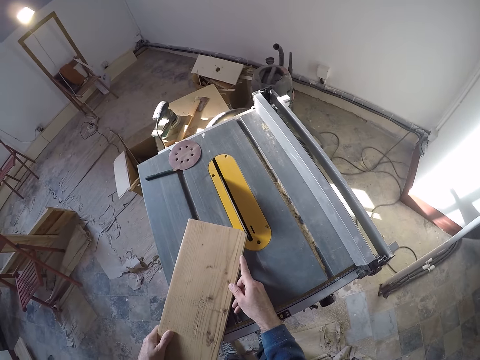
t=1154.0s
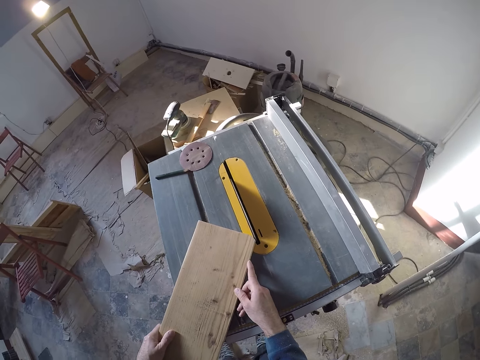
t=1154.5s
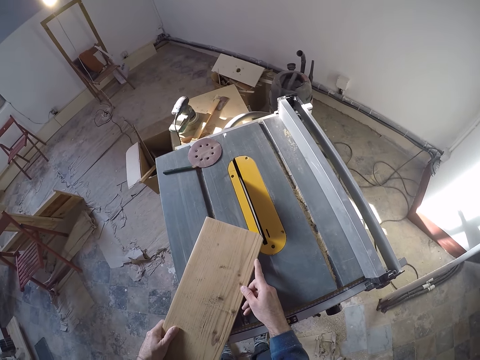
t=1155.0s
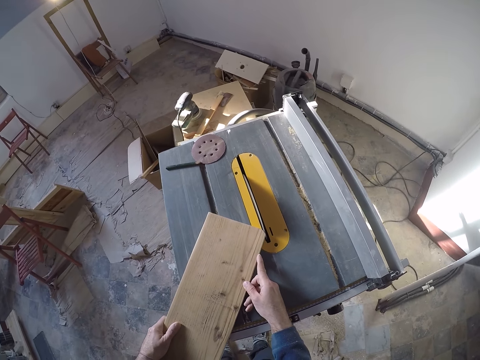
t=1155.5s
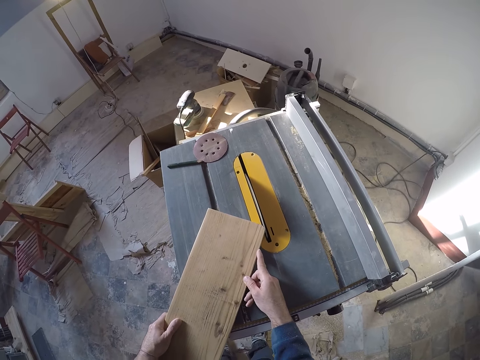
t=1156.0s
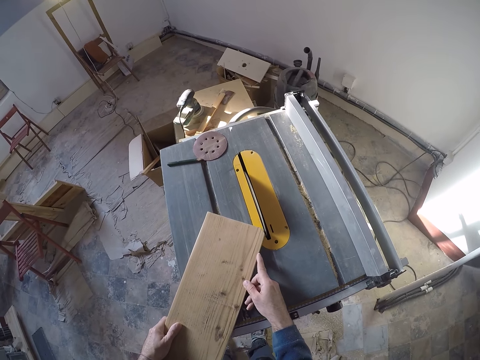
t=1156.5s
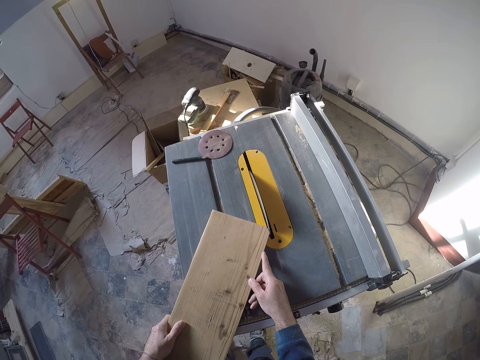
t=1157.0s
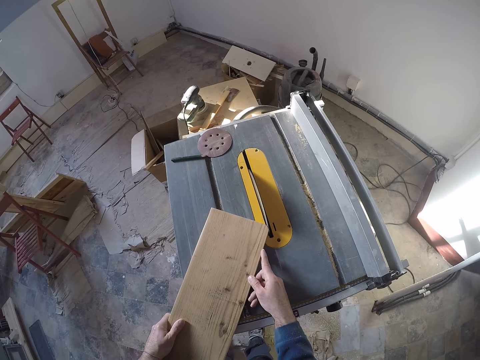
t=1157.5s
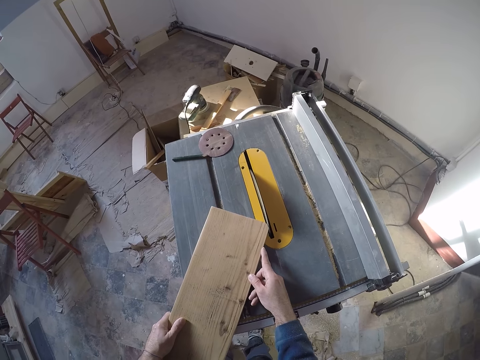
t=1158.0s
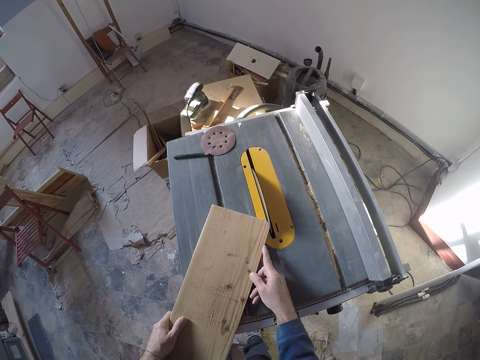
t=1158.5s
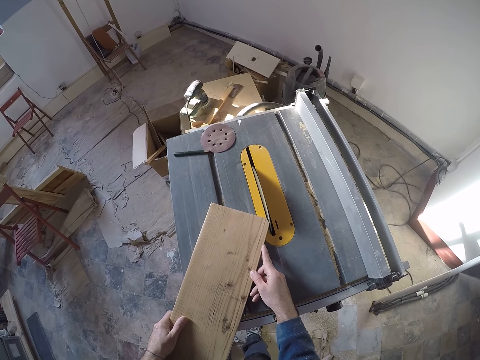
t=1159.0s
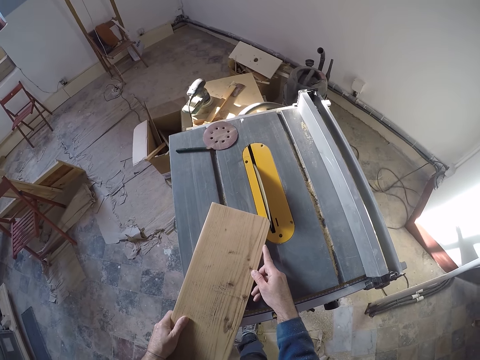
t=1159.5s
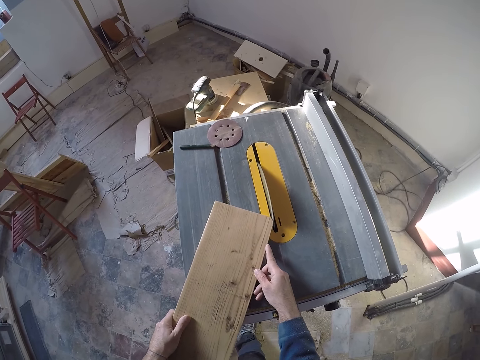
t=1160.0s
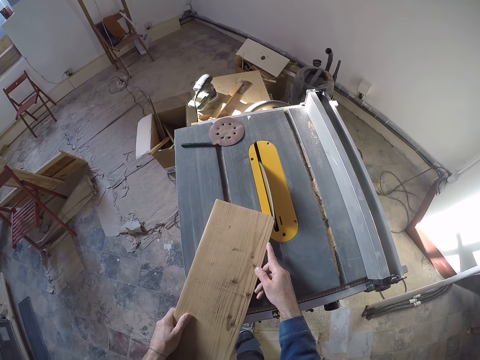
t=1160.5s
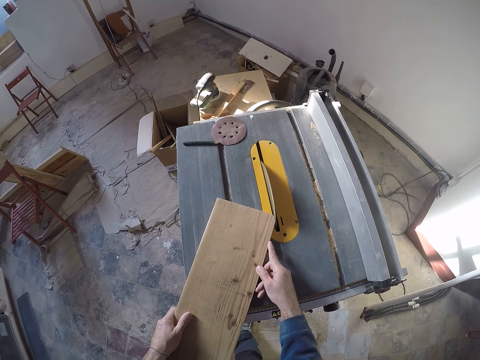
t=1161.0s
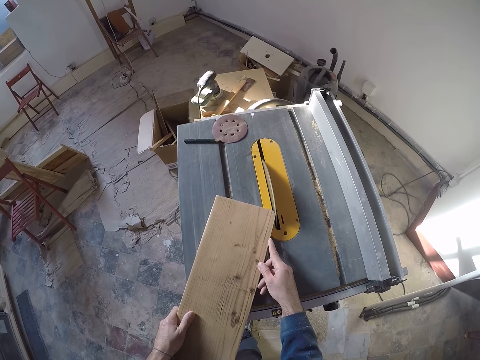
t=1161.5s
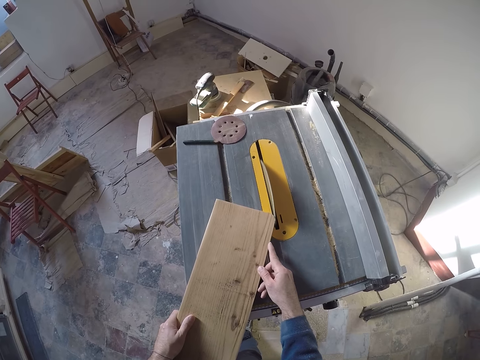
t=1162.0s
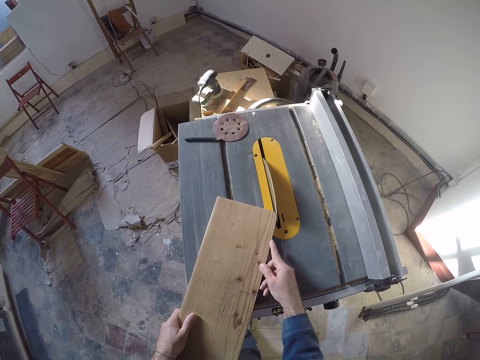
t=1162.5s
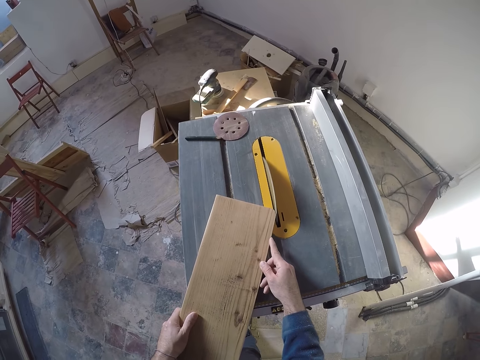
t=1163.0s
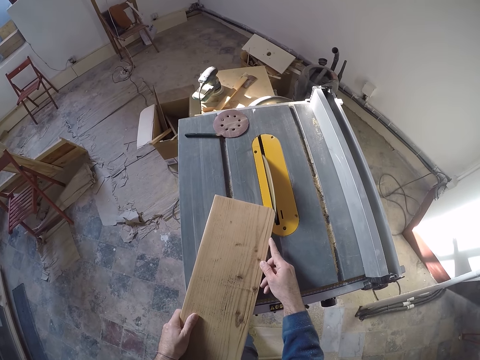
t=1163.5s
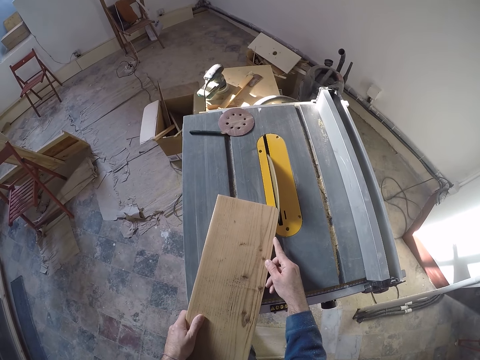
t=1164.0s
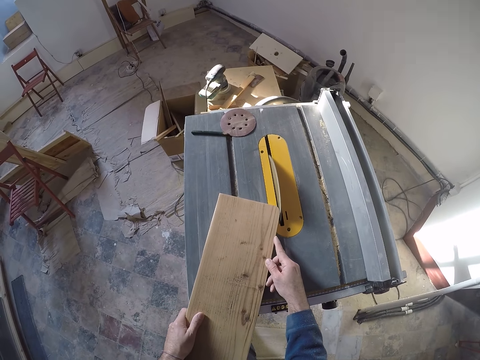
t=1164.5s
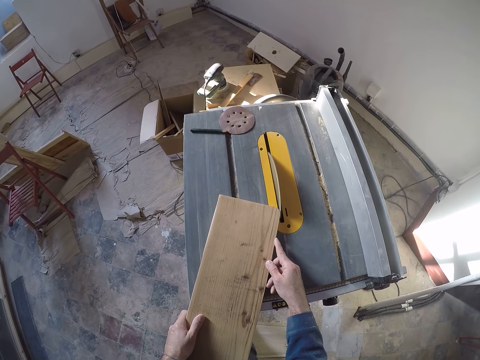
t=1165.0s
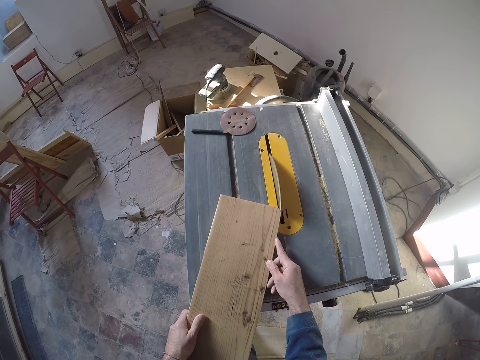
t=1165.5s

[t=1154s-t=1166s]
The camera wearer shapes the wood on the wood cutter machine with both hands.

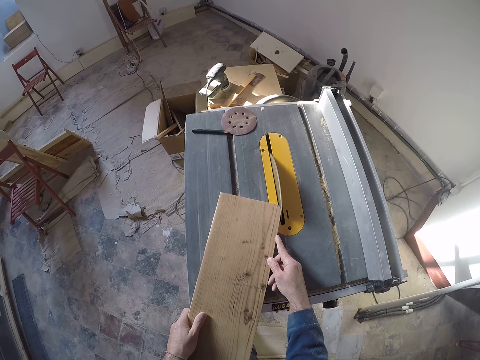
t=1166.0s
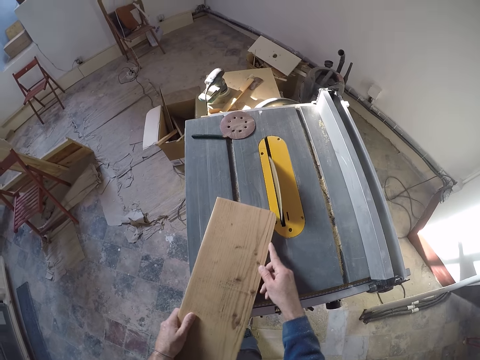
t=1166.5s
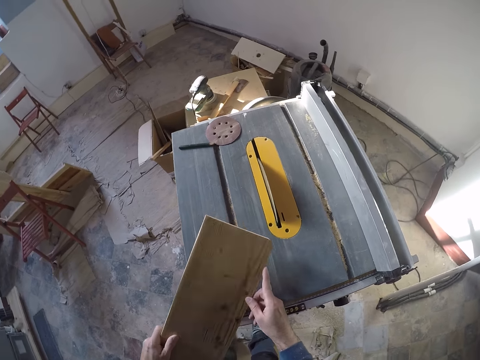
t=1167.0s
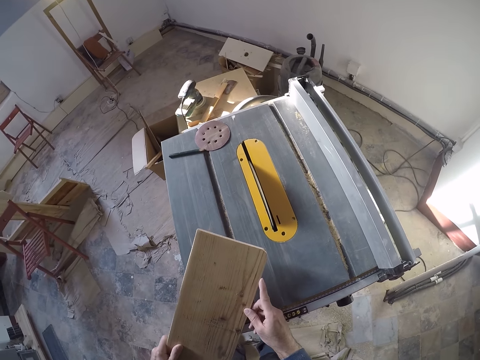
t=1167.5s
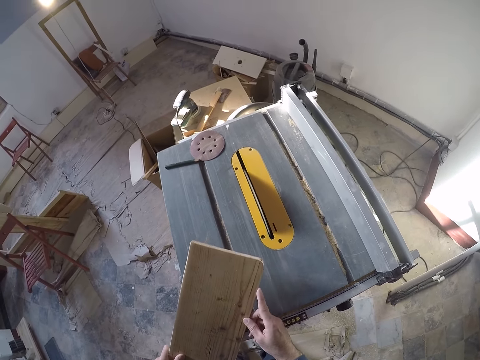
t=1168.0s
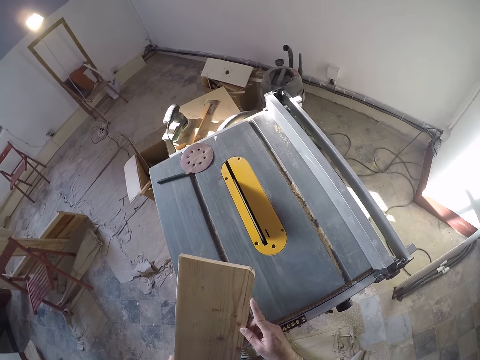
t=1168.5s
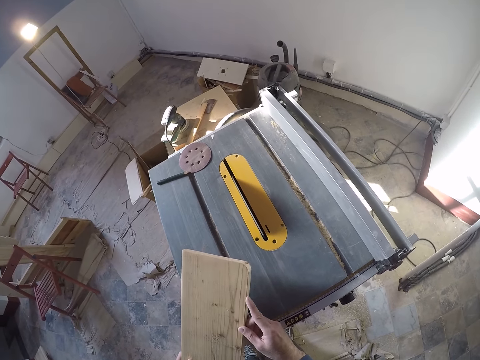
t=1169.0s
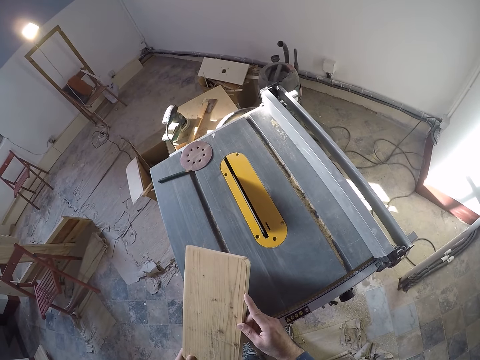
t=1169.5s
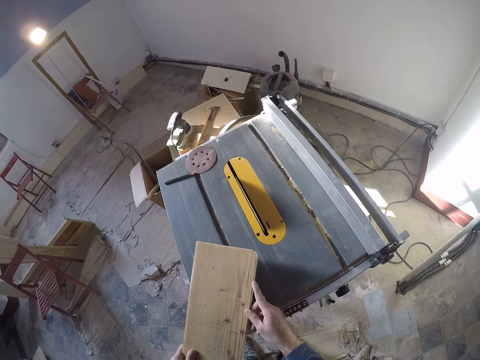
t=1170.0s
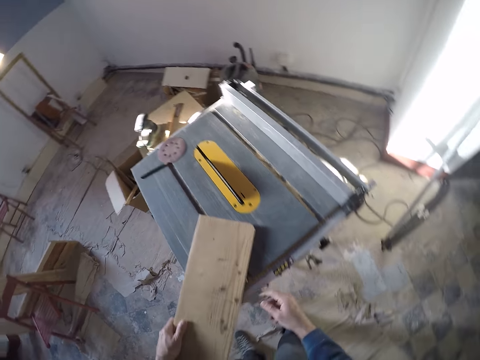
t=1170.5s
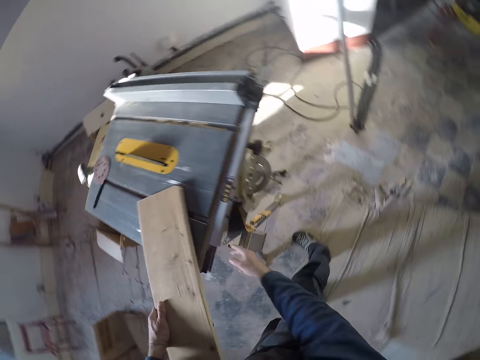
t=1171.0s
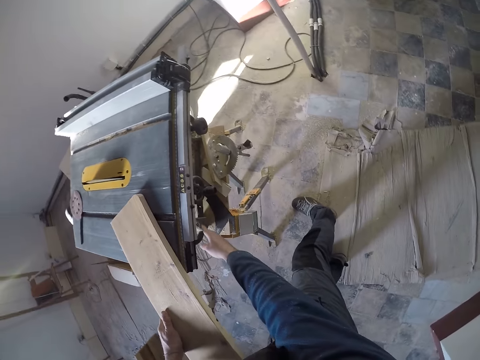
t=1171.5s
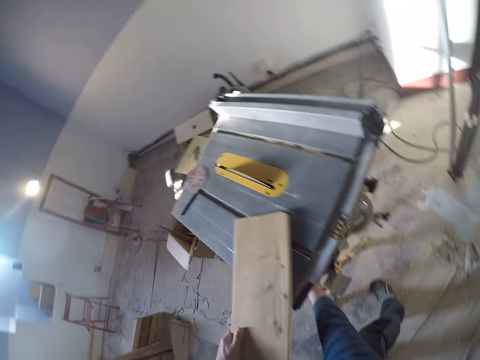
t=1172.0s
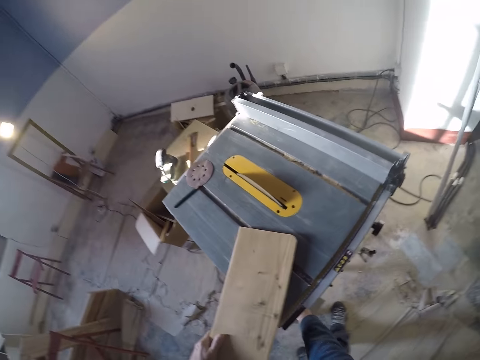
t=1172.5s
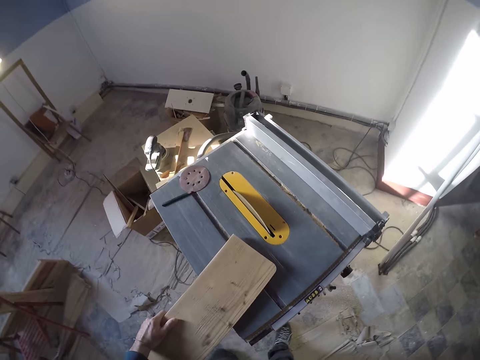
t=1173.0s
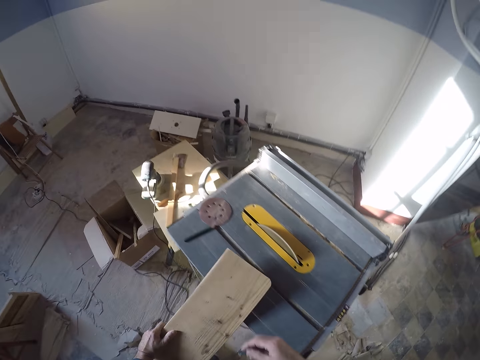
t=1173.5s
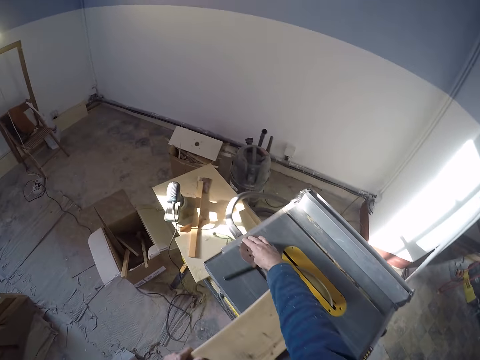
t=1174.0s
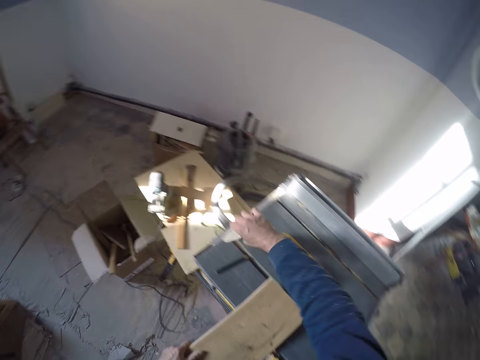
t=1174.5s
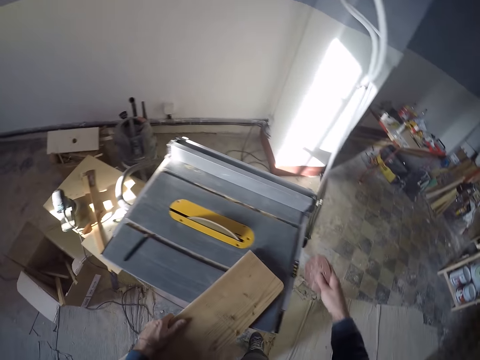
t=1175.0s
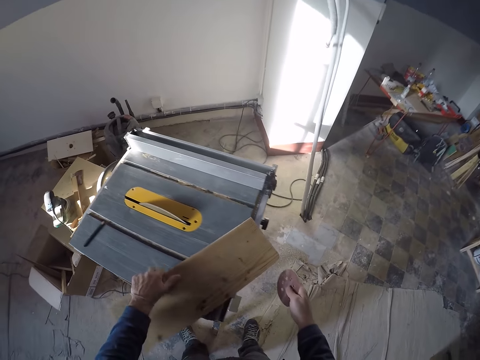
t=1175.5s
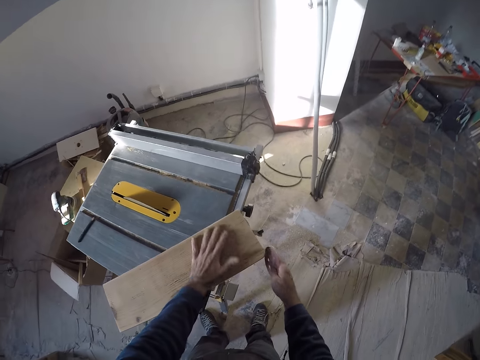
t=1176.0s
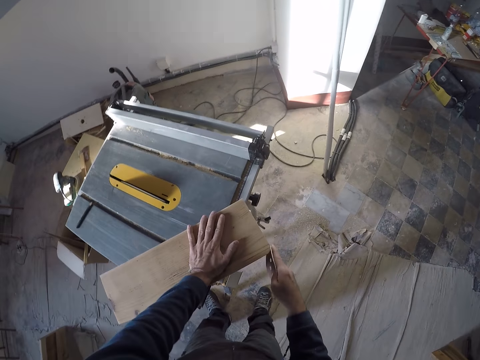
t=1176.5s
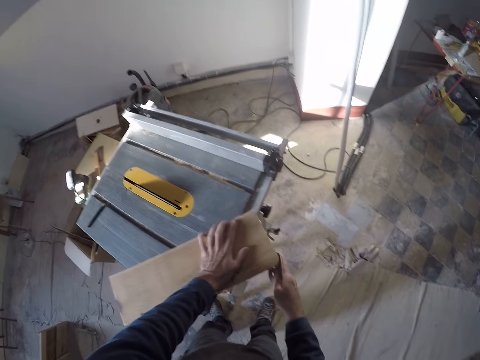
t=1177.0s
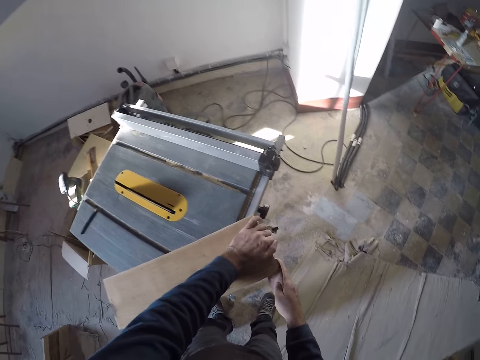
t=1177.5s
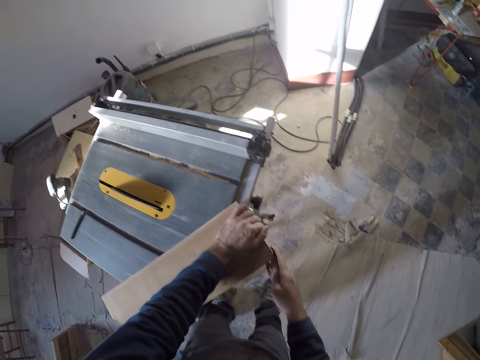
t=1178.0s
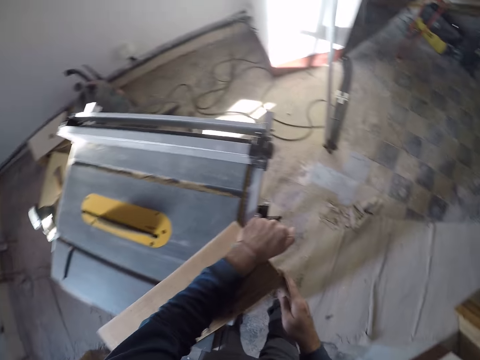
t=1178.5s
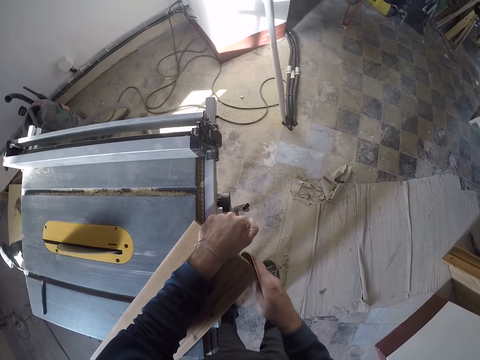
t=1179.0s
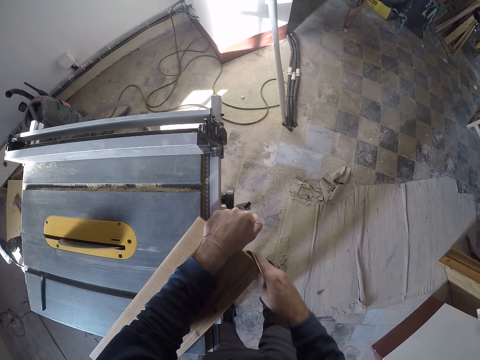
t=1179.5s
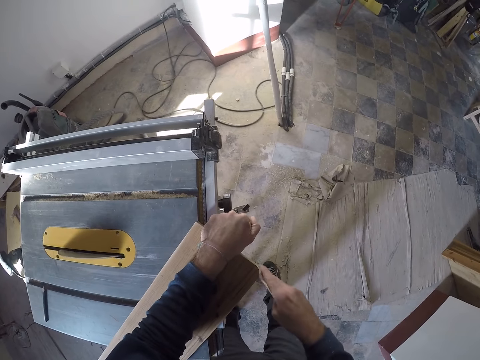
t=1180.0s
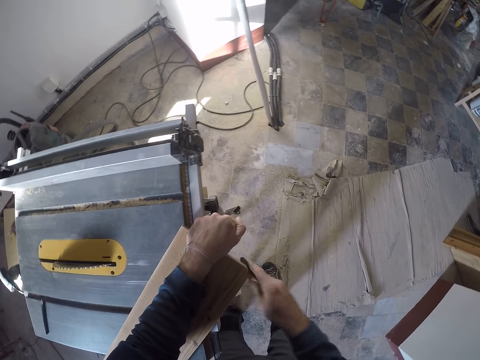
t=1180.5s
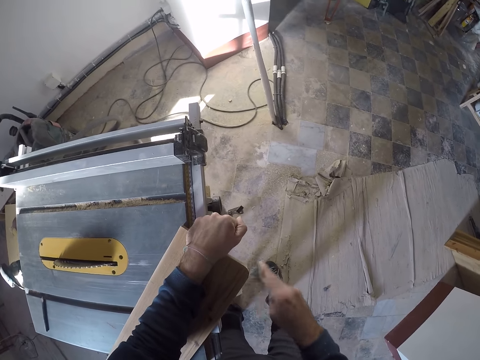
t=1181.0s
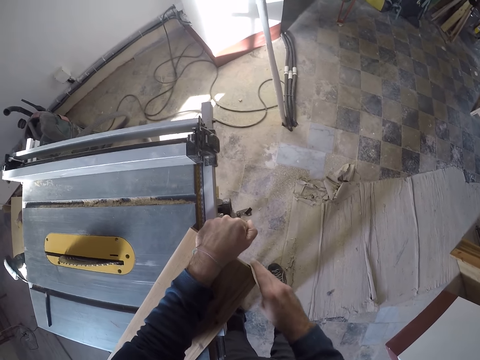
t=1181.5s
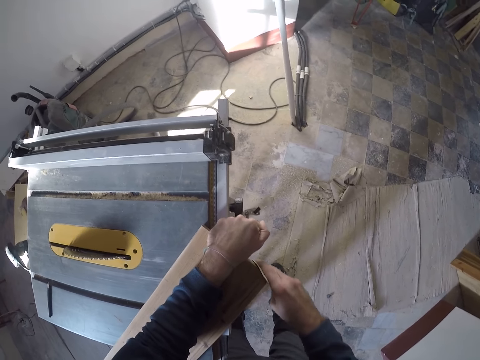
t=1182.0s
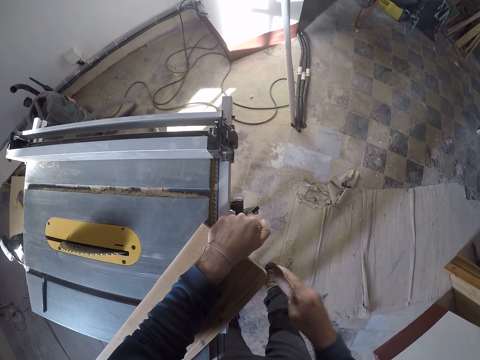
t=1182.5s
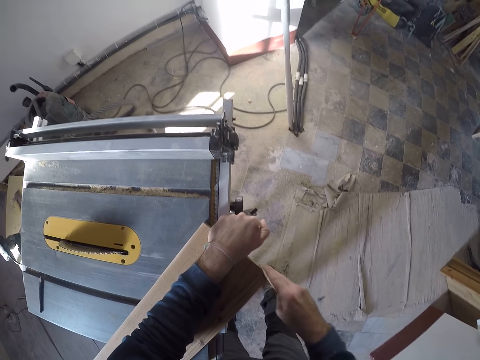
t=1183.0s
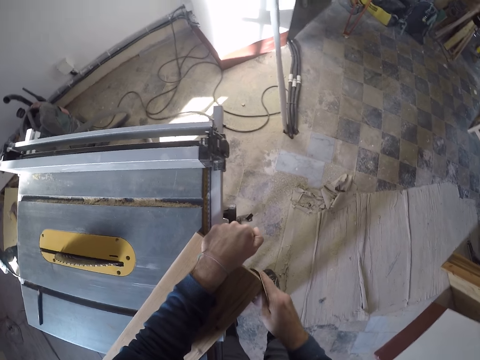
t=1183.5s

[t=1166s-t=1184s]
The camera wearer removes the wood from the wood cutting machine. He inspects the wood with both hands. He turns off the table saw with his right hand. He holds underneath the wood cutting machine with his right hand. He picks up a sandpaper from the table saw with his right hand. He adjusts the wood with his left hand. He files the log of wood with the sandpaper with his right hand. He scrubs the sandpaper with his right hand.
